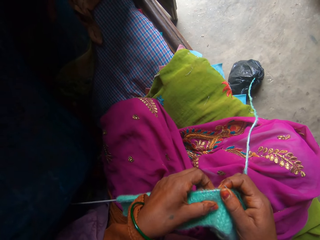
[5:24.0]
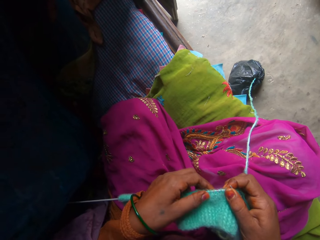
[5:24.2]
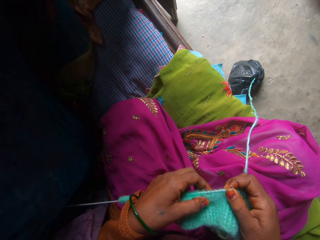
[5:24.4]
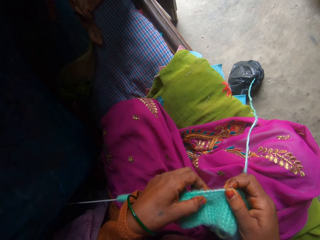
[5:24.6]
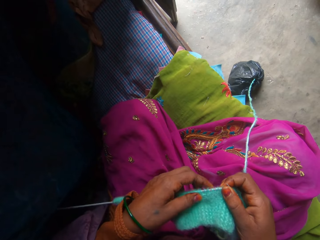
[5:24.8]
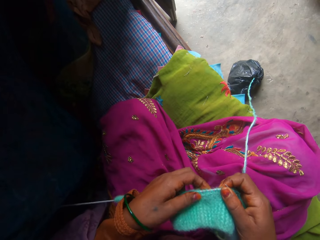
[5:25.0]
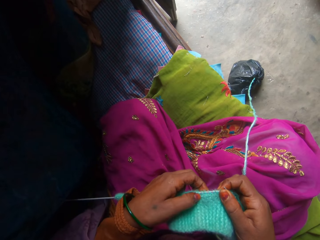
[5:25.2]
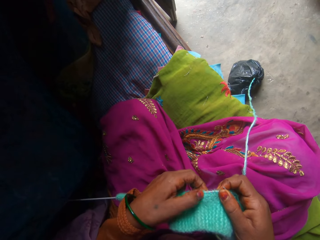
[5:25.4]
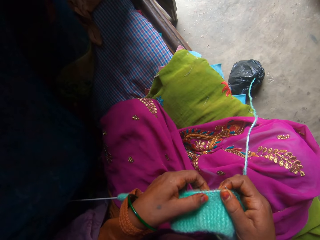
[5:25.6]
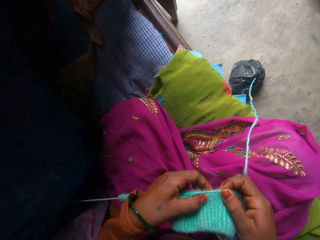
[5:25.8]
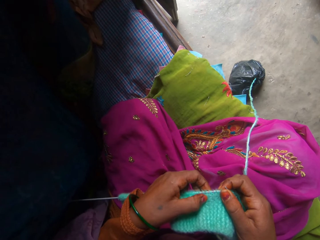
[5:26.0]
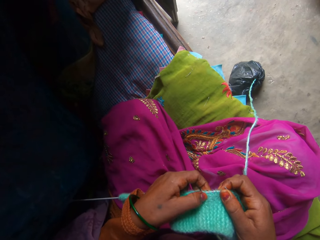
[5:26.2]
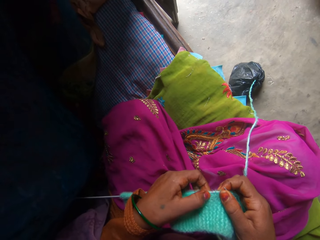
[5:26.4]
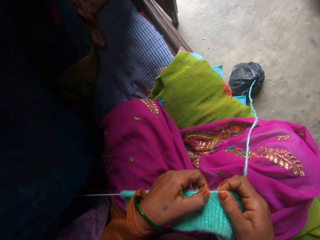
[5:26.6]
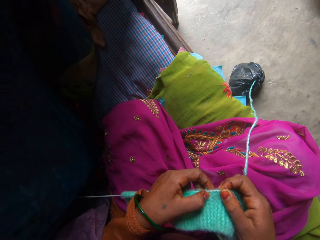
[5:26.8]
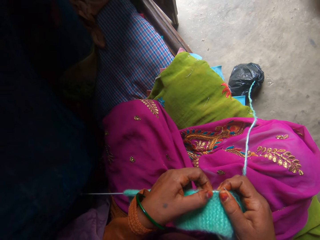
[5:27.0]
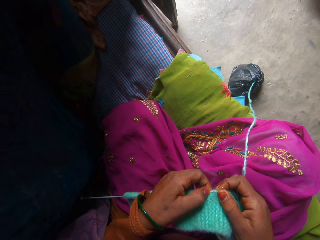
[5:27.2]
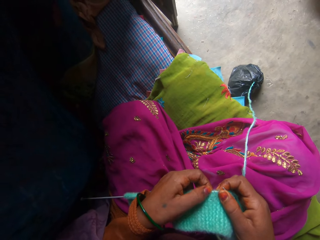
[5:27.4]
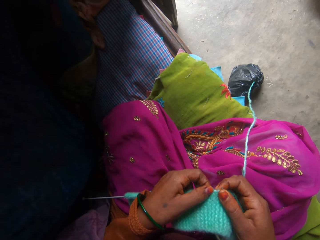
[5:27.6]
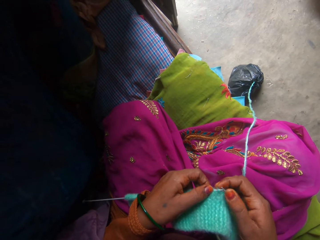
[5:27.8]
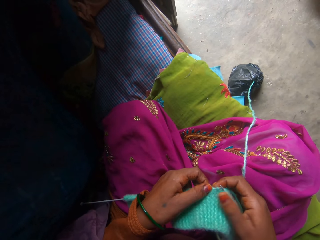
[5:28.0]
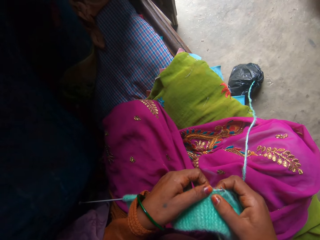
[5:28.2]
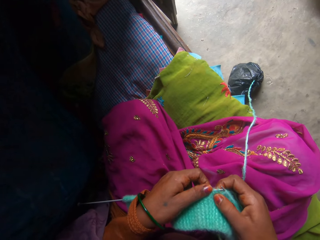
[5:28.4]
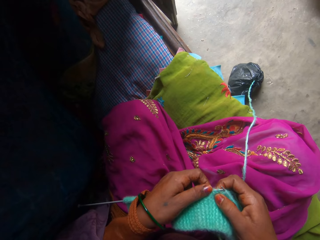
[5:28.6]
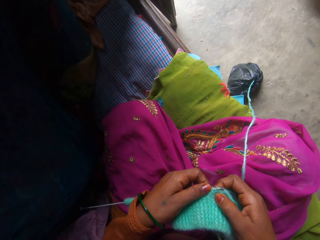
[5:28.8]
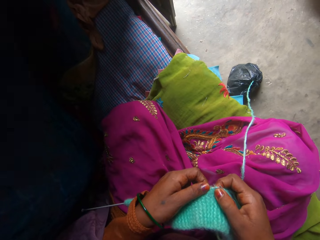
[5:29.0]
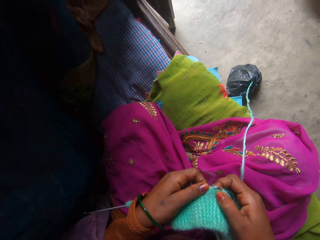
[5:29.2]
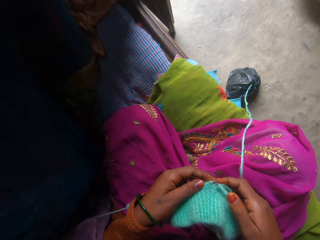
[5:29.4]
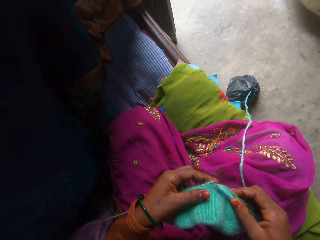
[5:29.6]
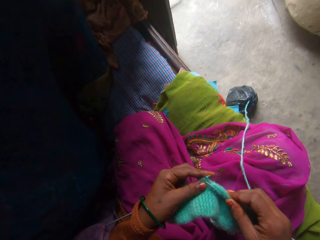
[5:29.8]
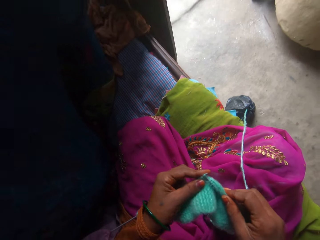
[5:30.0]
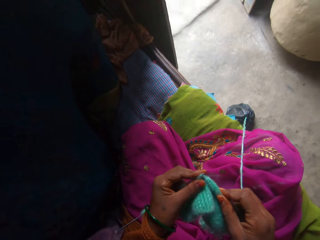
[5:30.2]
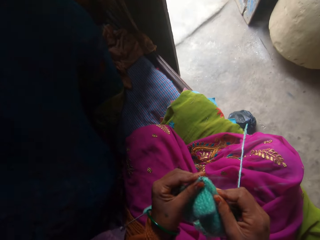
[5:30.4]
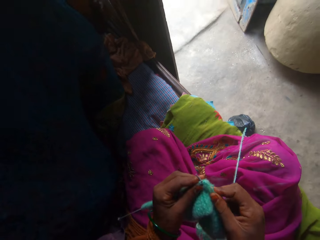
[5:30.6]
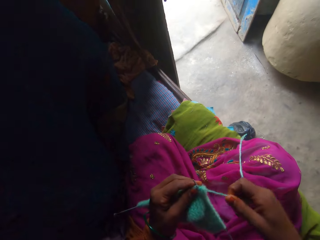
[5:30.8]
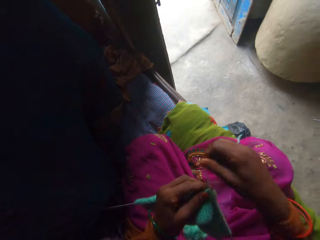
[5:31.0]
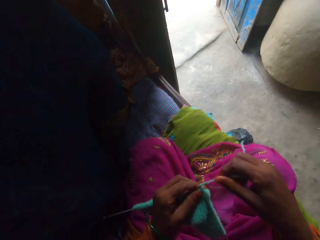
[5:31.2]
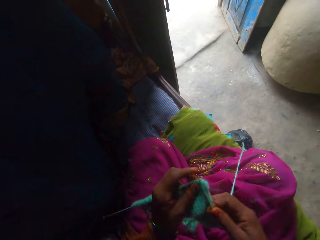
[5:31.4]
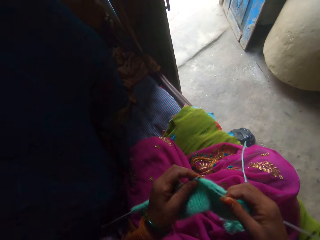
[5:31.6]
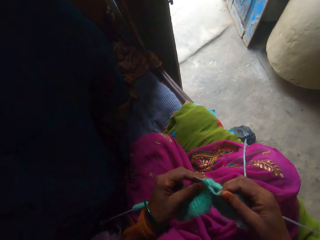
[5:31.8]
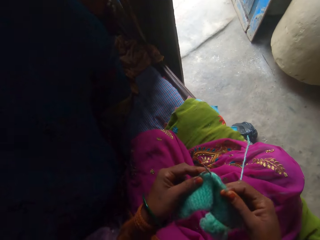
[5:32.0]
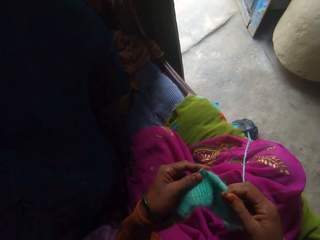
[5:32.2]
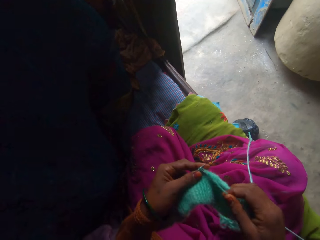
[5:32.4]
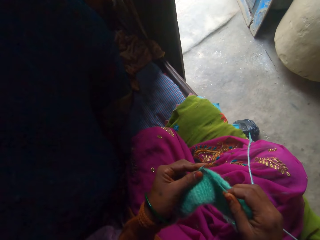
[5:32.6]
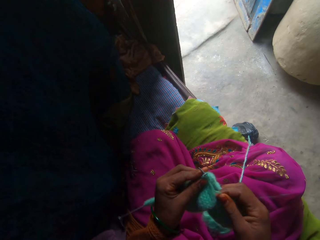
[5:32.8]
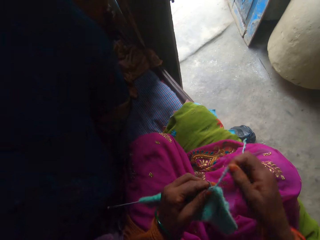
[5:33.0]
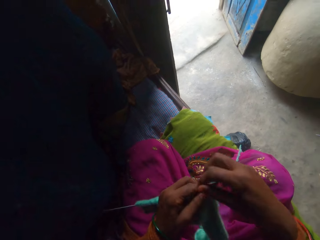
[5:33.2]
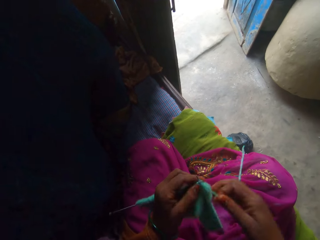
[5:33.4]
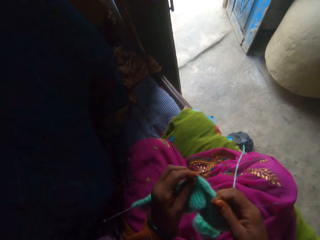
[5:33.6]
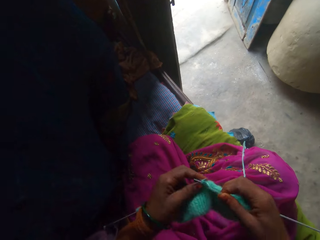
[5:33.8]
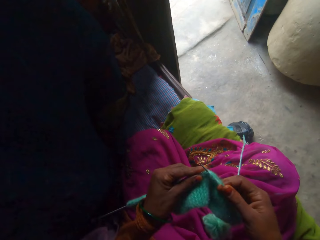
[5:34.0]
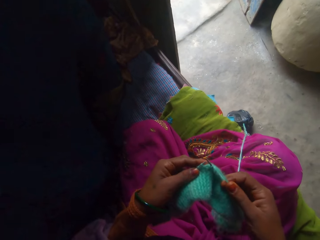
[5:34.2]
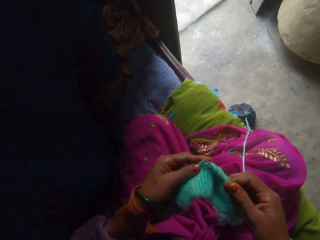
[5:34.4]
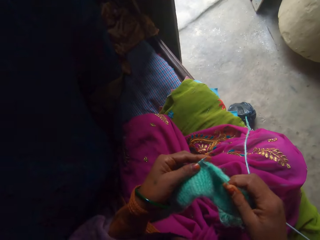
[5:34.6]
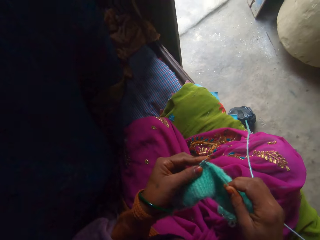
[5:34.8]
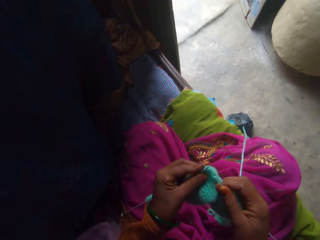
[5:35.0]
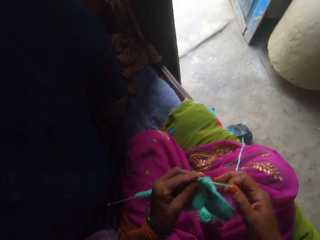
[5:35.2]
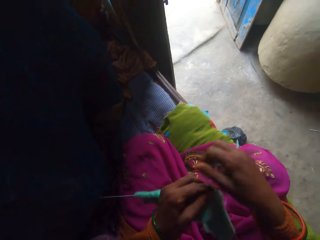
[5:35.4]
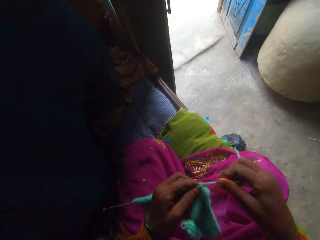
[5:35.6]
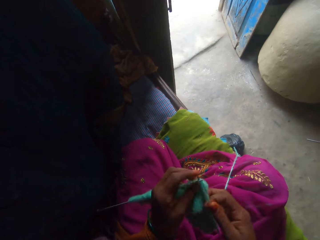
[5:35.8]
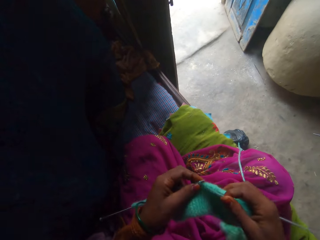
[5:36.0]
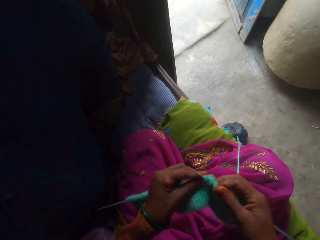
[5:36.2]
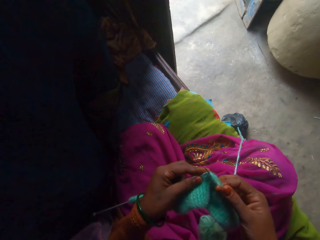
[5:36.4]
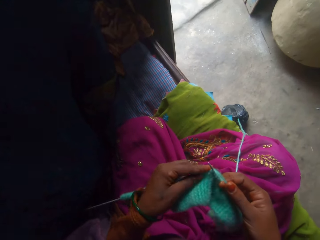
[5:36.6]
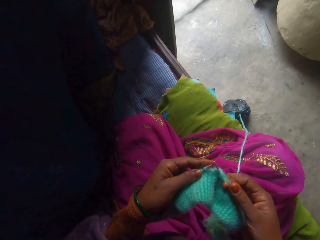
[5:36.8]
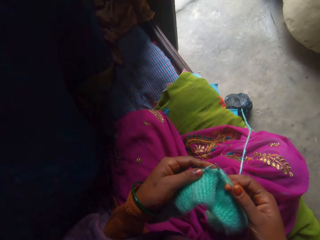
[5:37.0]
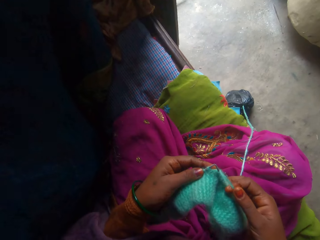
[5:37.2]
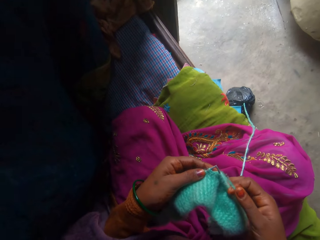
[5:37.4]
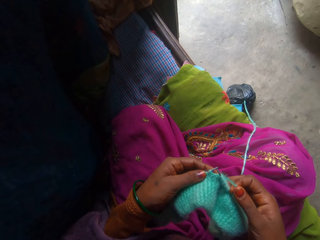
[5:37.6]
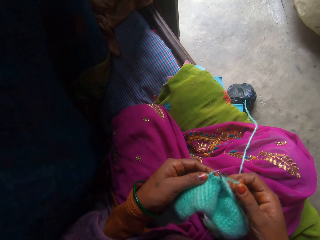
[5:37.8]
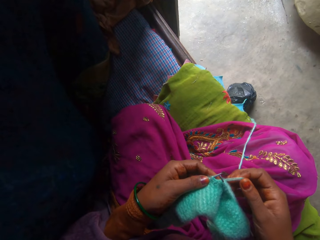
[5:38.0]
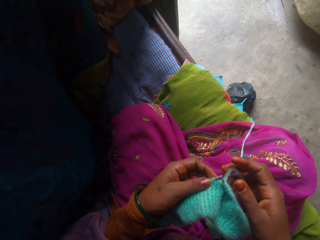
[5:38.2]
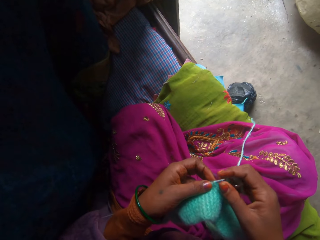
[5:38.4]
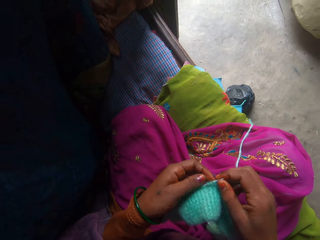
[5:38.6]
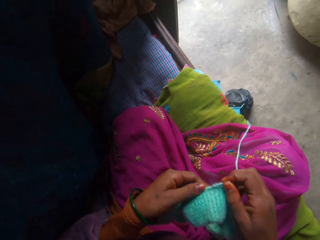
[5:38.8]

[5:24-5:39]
The camera wearer knits the fabric using the knitting needle. They adjust the yarn. They knit the fabric using the knitting needle. They adjust the yarn. They knit the fabric using the knitting needle. They adjust the yarn. They knit the fabric using the knitting needle. They inspect the fabric.

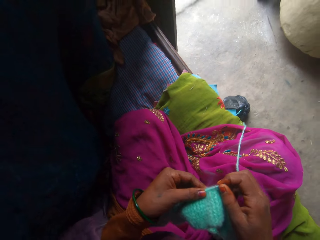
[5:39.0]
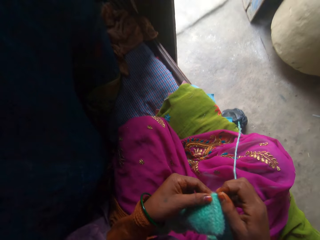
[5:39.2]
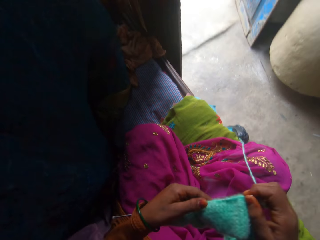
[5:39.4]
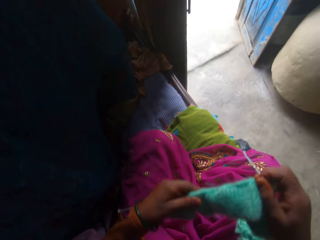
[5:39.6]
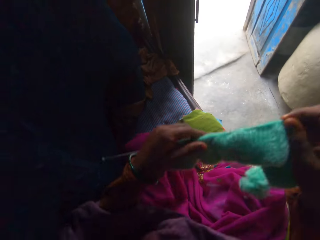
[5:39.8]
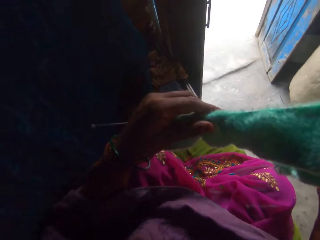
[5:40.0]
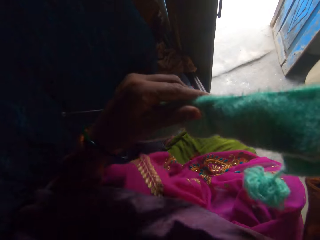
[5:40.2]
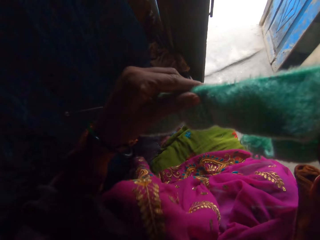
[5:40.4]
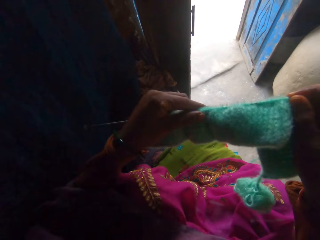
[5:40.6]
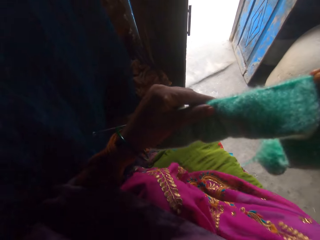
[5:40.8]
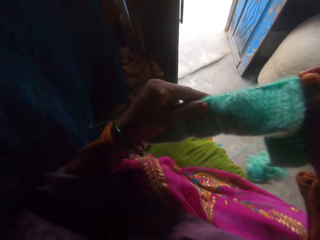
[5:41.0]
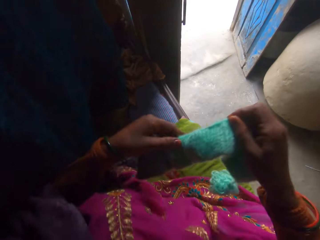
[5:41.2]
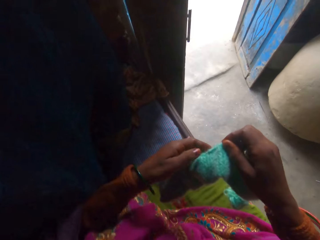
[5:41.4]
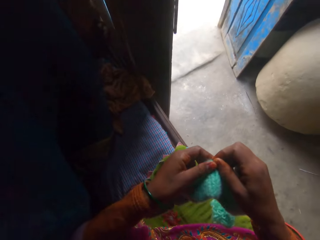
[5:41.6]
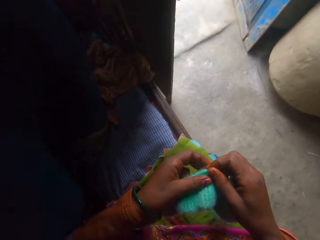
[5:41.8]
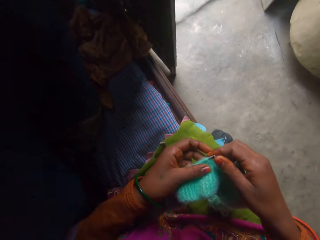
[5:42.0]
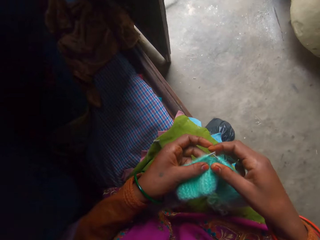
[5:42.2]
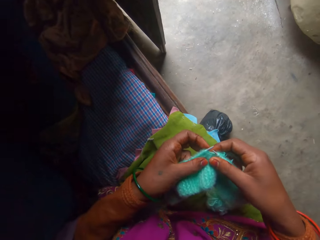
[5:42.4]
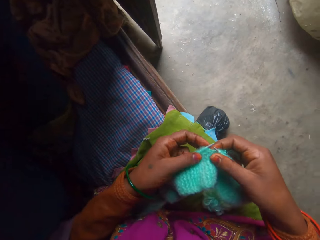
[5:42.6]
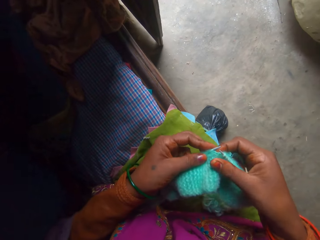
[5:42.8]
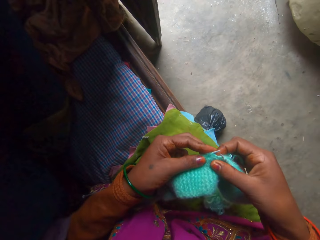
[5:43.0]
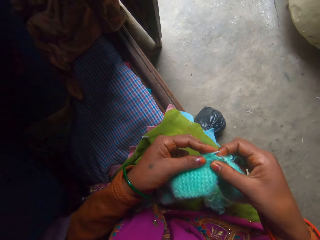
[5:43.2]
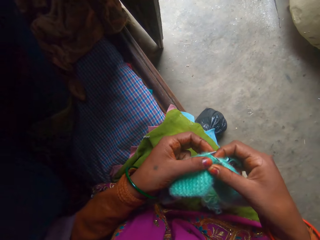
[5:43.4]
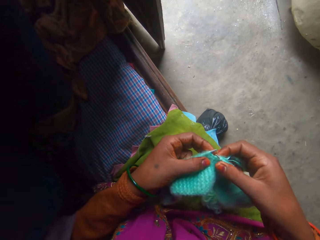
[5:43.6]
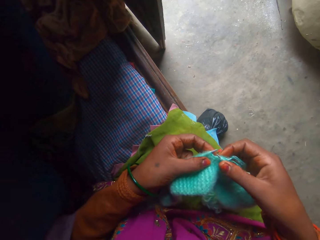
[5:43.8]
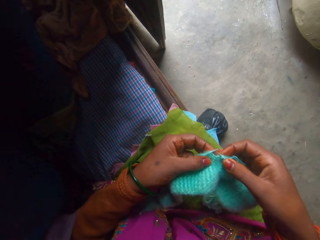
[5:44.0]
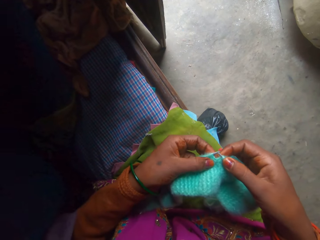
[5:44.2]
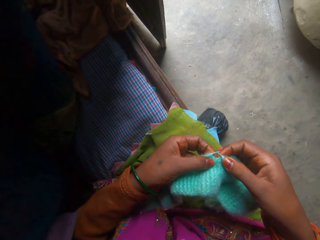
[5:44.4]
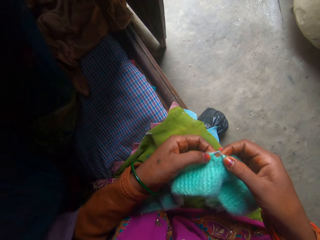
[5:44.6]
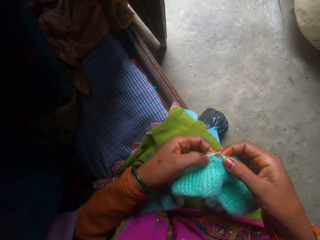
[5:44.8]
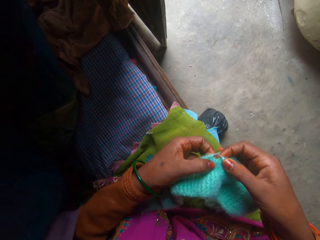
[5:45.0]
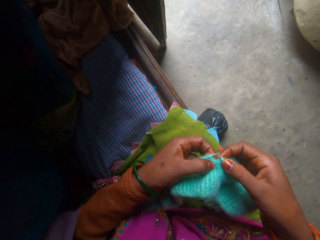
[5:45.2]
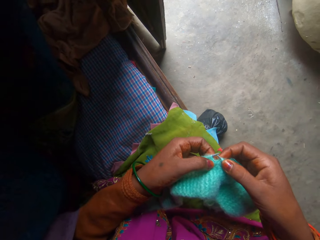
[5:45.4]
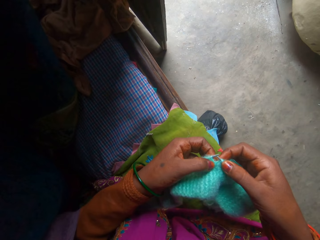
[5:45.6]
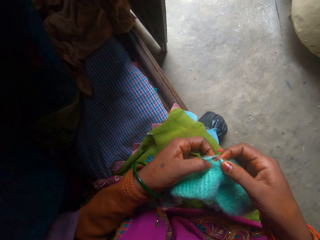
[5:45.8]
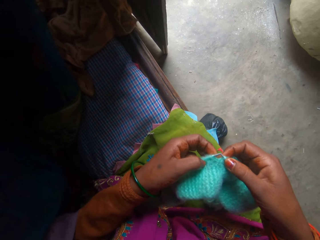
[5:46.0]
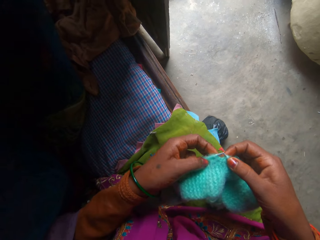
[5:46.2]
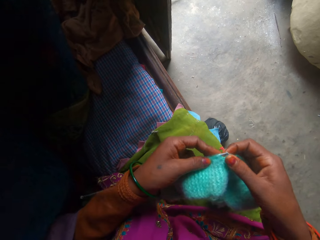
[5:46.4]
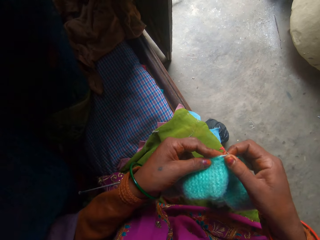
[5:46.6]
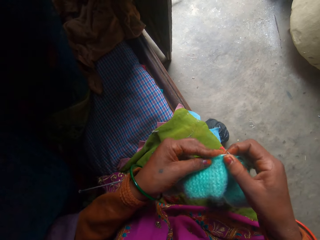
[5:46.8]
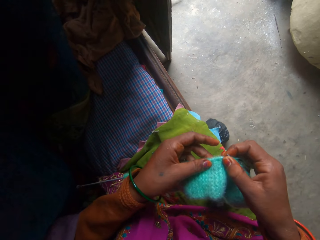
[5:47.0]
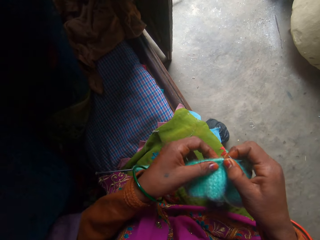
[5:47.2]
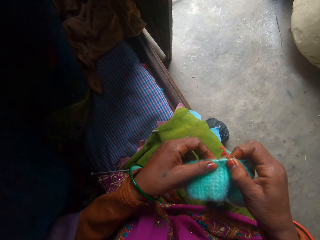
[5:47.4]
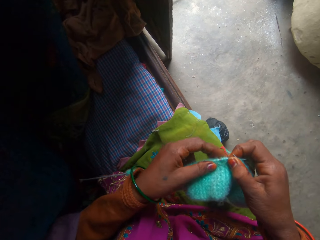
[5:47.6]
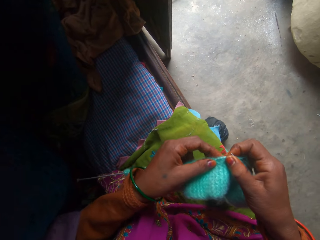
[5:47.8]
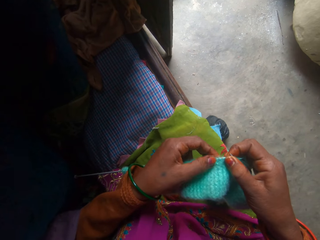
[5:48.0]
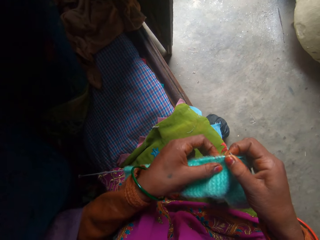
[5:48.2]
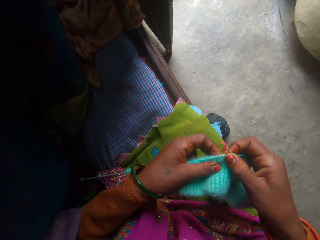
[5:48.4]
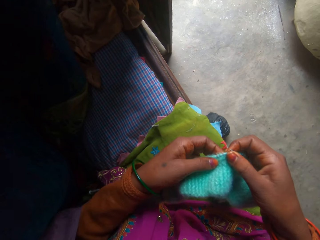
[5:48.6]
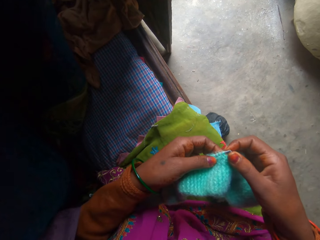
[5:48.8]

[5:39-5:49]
The camera wearer adjusts the fabric. She adjusts her legs. She adjusts the fabric.
